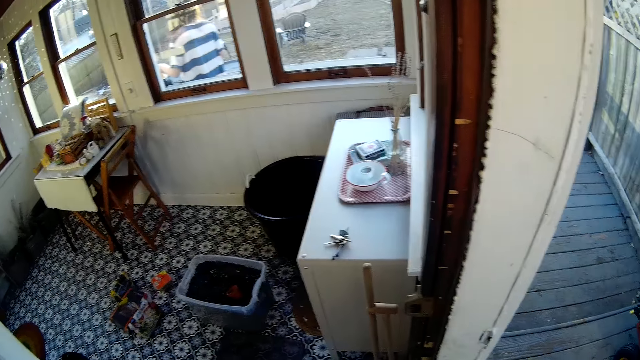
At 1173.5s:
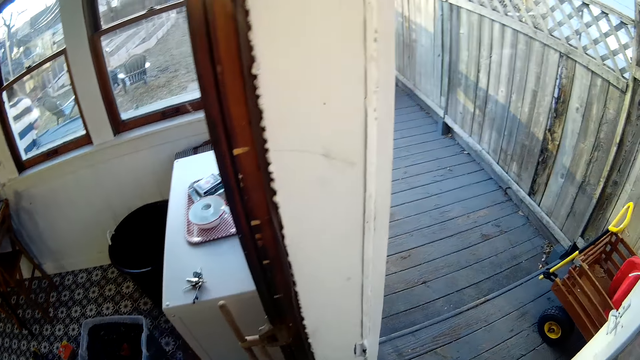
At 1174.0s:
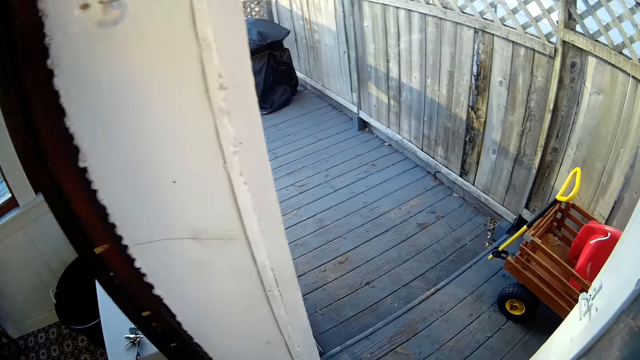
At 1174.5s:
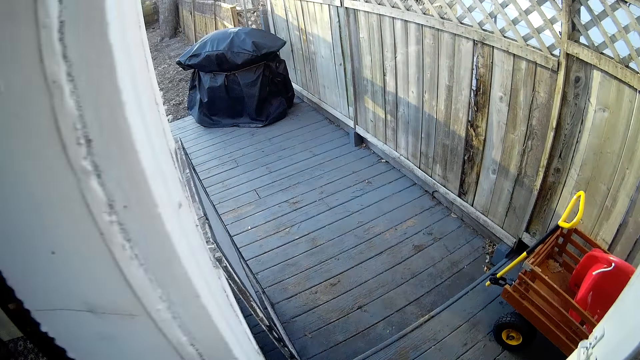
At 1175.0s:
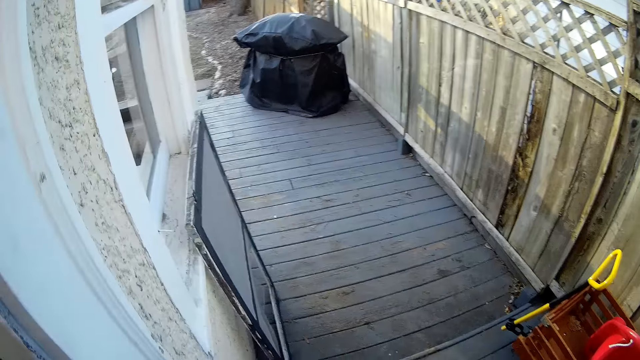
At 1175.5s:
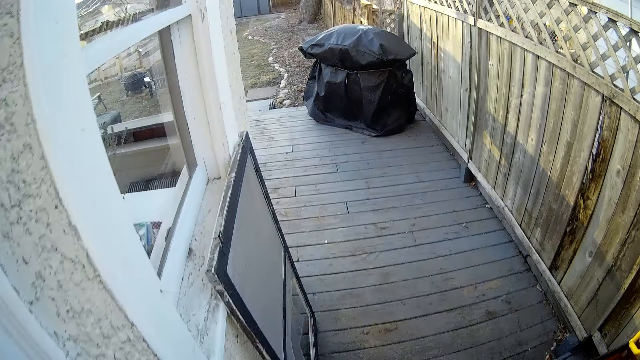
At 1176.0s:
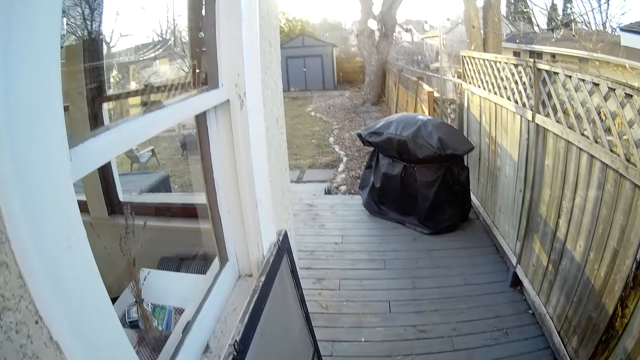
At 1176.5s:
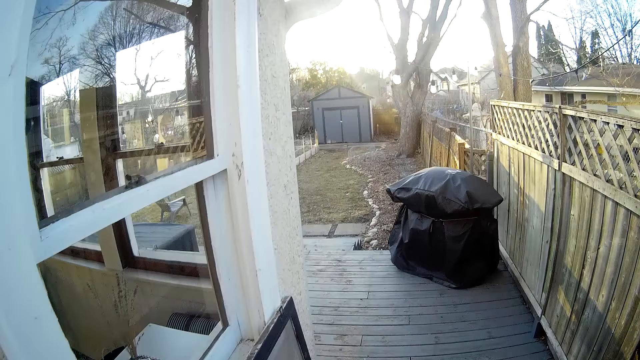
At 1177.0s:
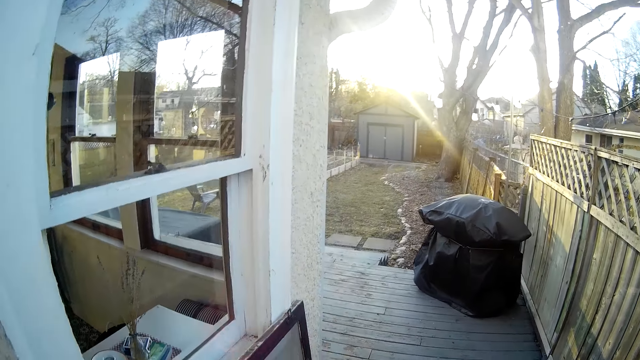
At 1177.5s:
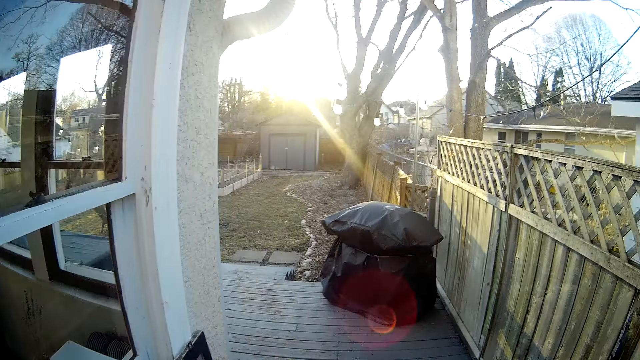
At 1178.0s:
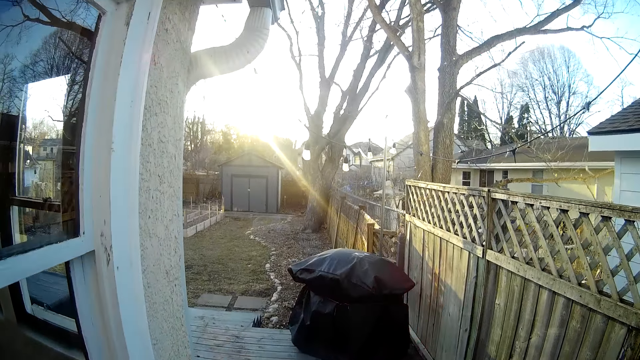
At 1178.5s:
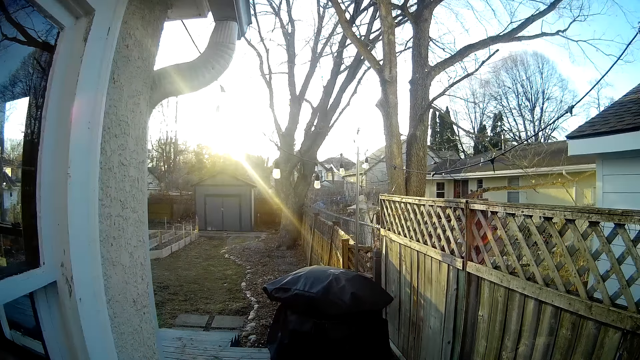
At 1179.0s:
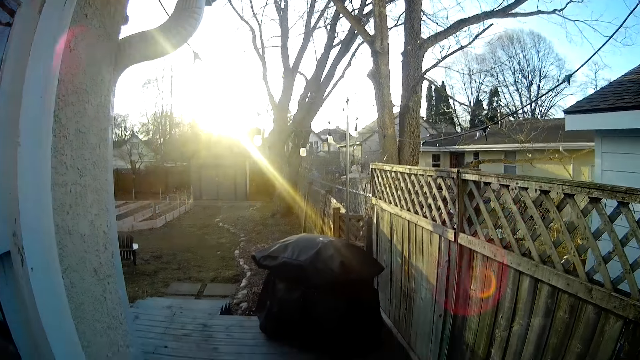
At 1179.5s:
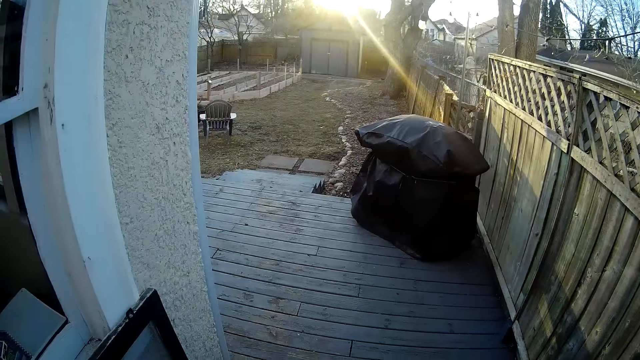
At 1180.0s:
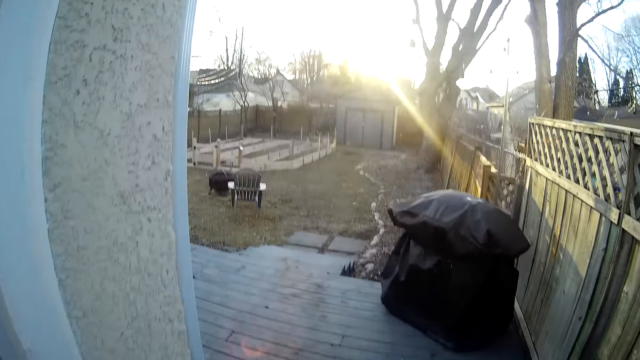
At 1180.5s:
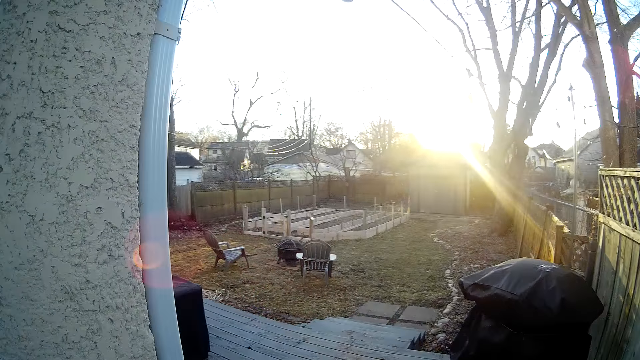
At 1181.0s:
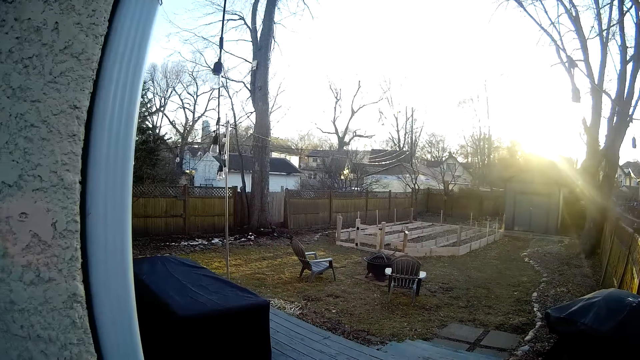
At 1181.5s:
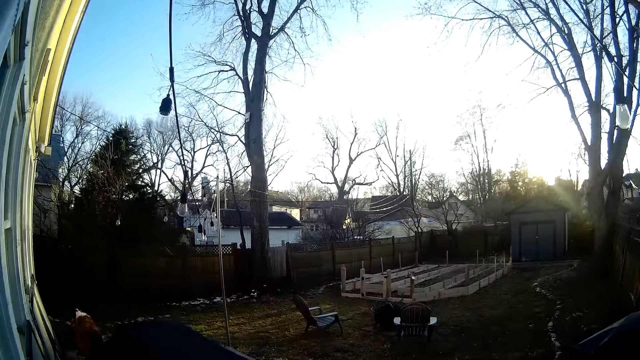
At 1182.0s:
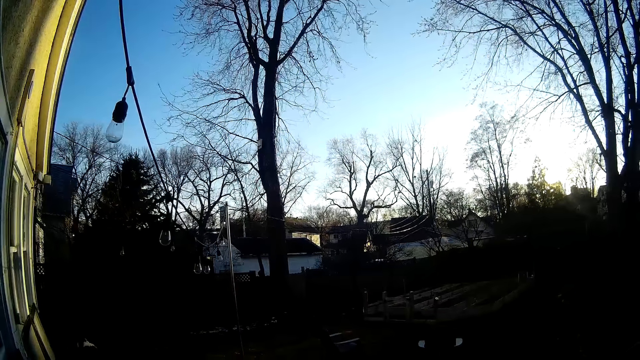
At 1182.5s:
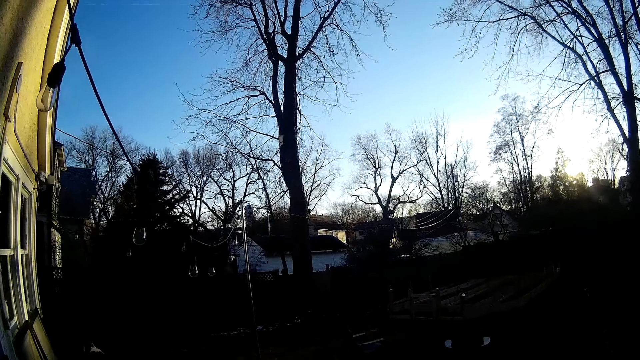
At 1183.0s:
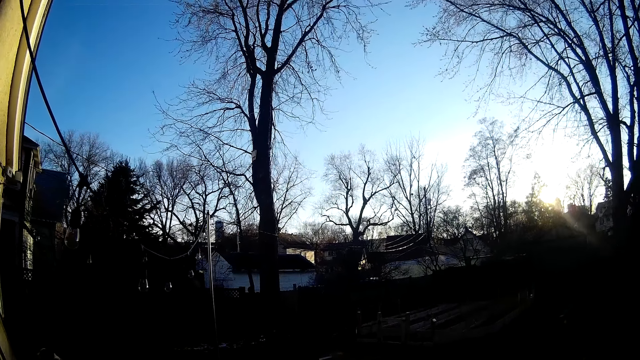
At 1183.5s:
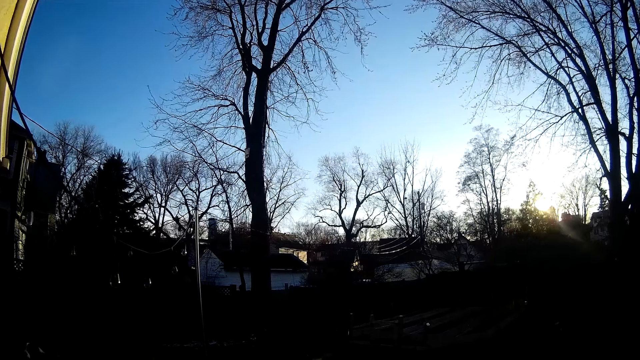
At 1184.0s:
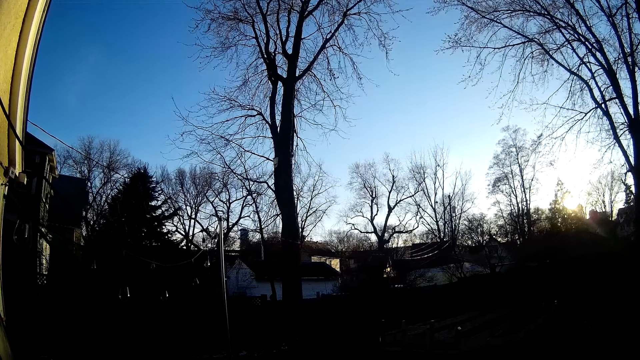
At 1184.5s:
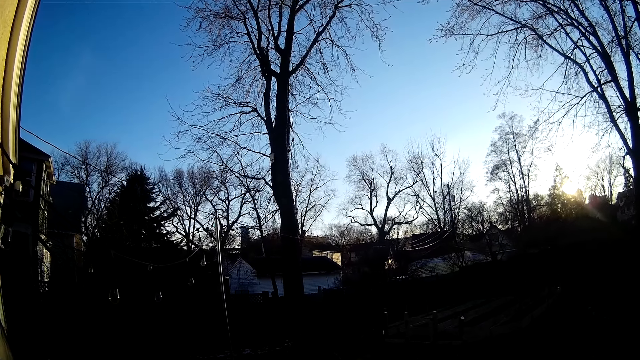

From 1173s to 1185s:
The camera wearer walks out of the apartment.

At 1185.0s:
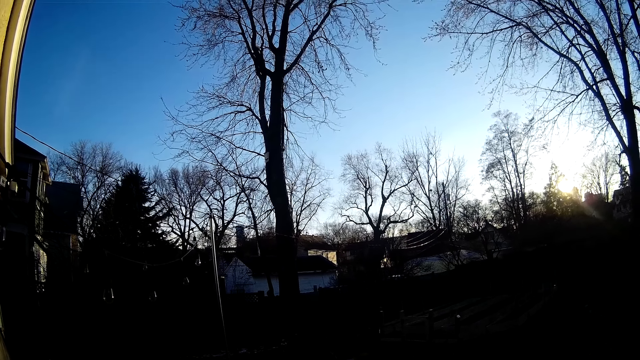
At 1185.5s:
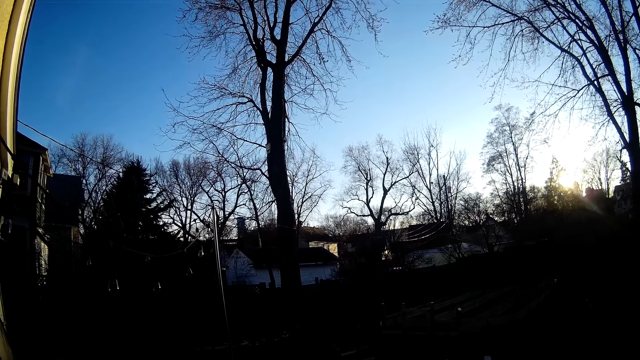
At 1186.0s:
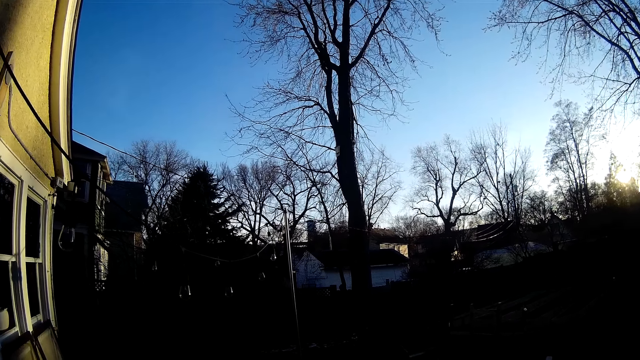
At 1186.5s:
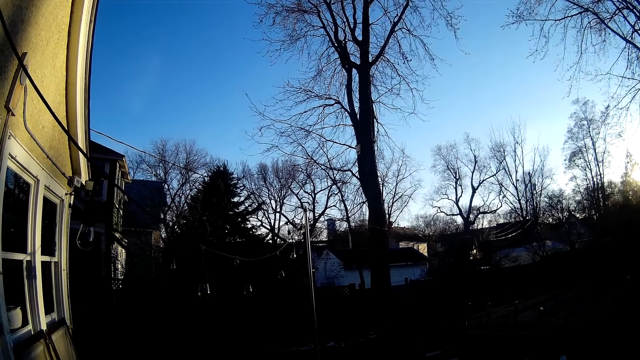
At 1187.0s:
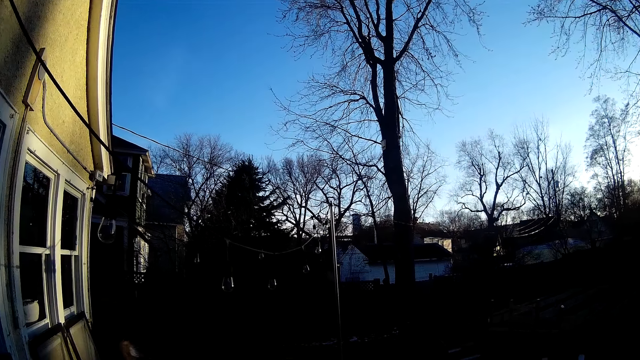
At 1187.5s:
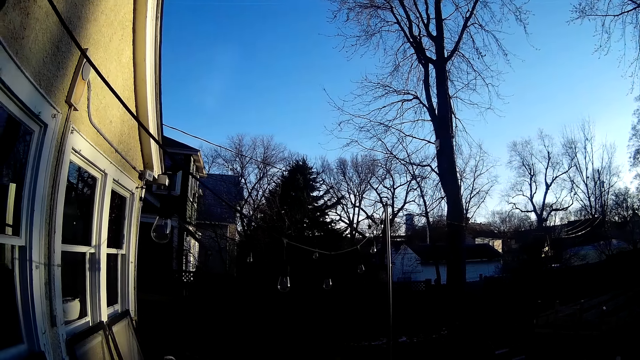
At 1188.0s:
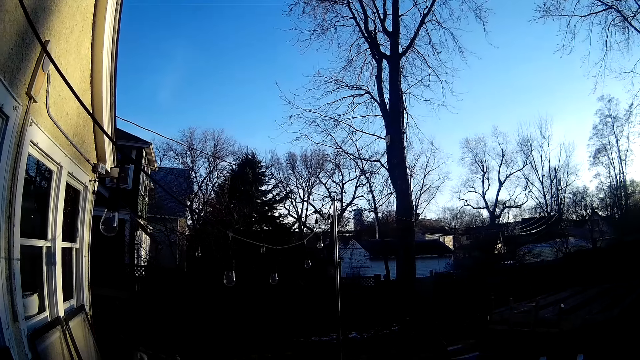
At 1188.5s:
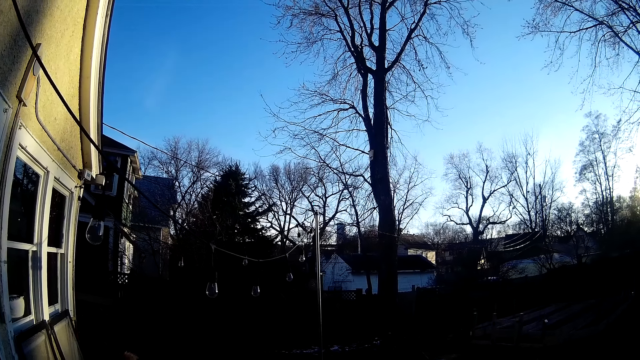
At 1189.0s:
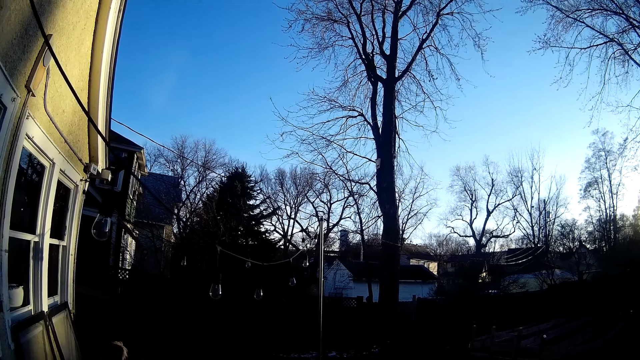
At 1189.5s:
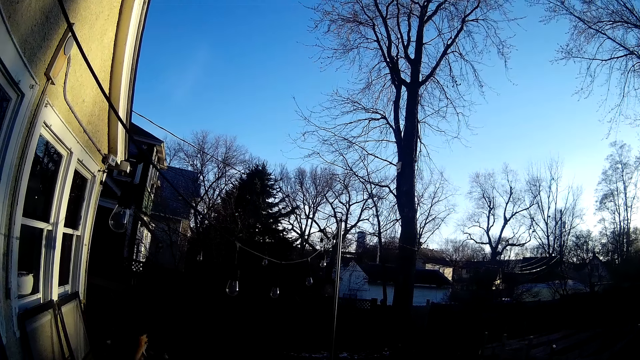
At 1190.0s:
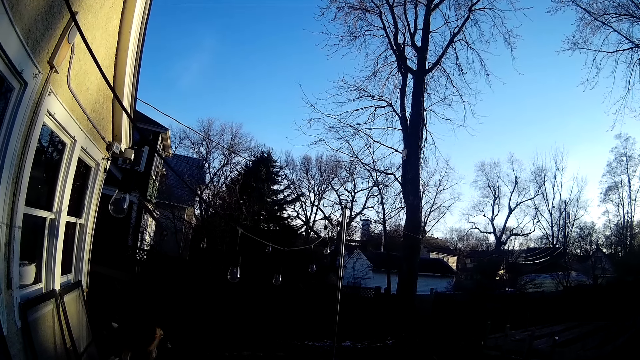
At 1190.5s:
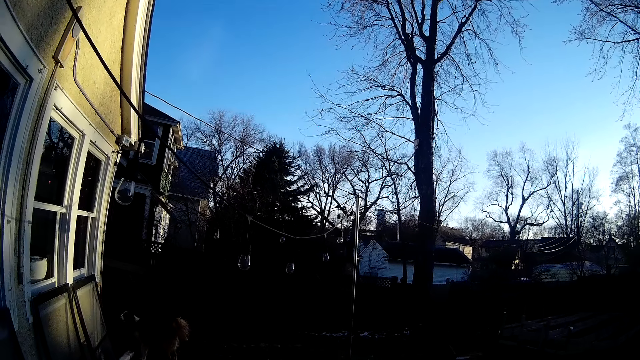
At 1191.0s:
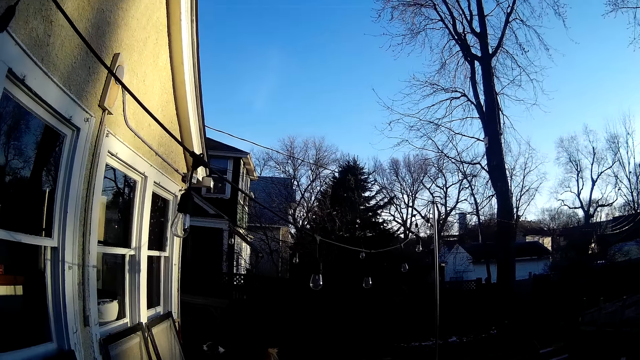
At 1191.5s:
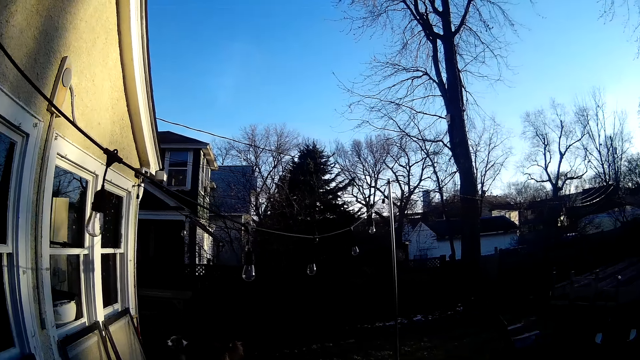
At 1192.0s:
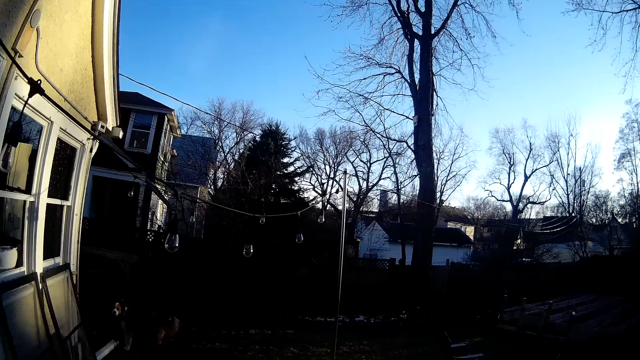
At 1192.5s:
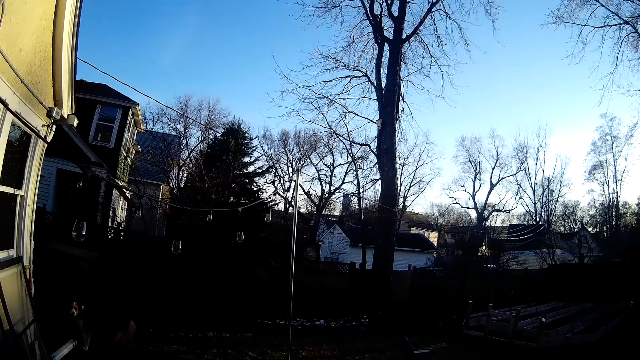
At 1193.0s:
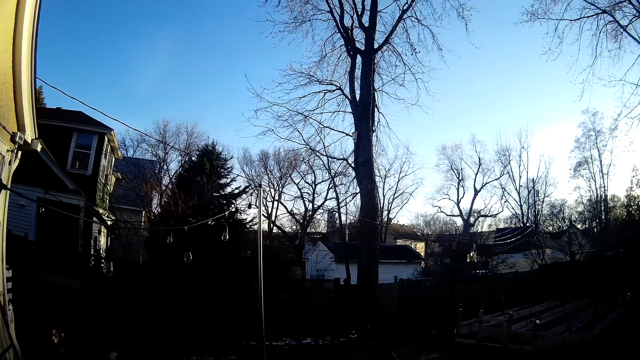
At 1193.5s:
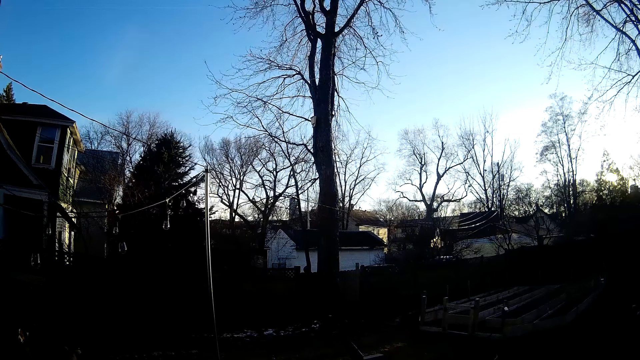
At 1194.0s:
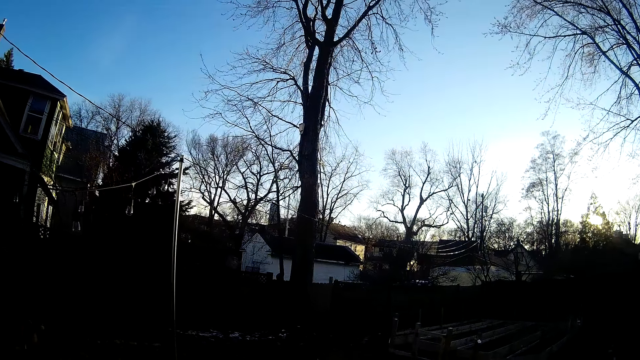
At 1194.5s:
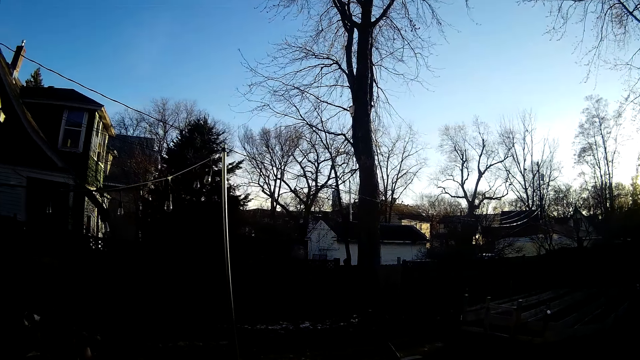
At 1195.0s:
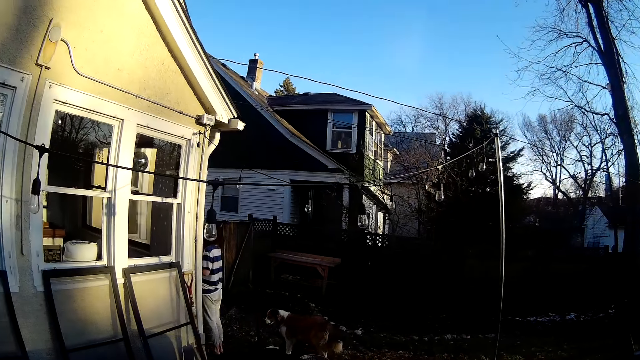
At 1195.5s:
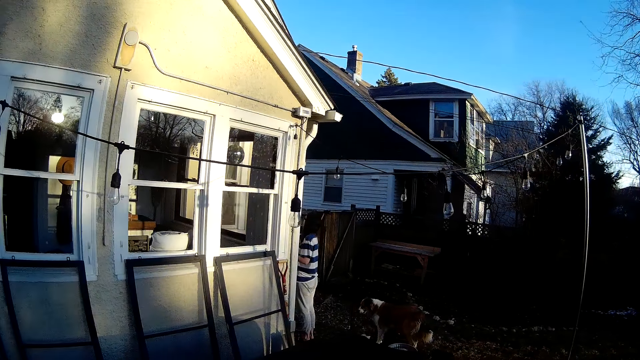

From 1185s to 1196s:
The camera wearer looks around.
